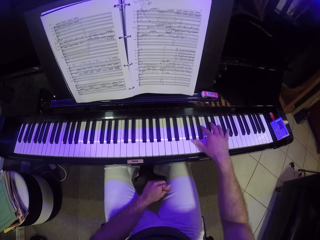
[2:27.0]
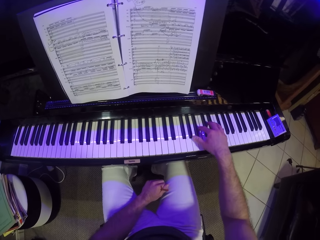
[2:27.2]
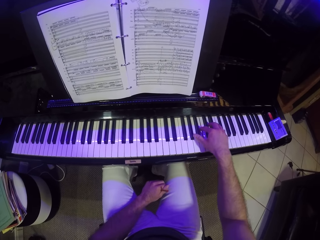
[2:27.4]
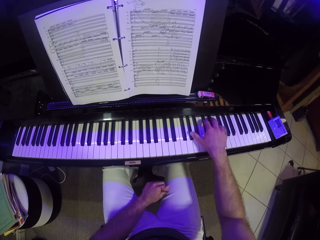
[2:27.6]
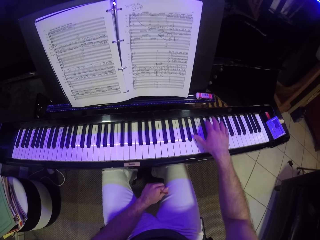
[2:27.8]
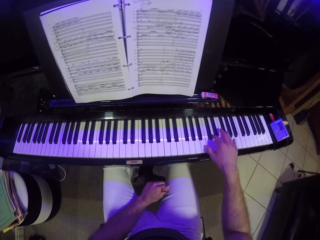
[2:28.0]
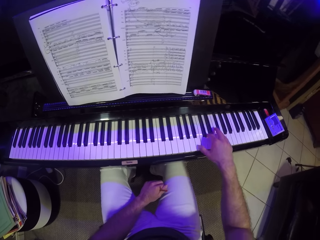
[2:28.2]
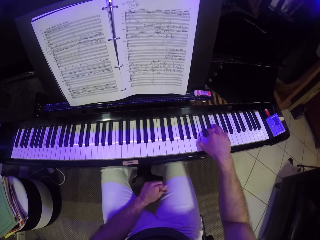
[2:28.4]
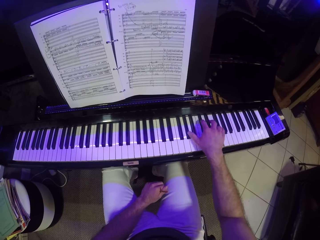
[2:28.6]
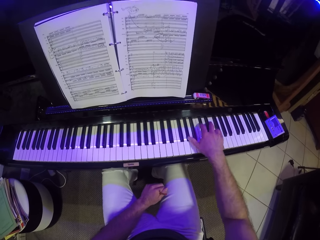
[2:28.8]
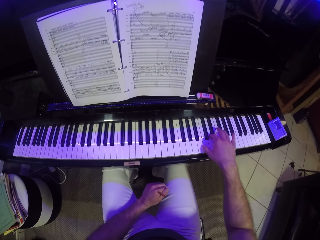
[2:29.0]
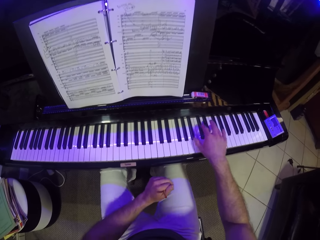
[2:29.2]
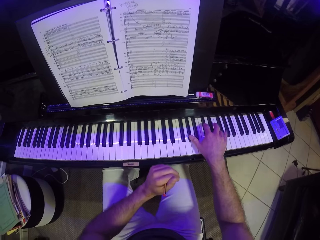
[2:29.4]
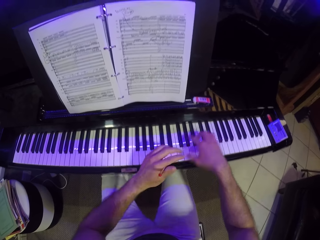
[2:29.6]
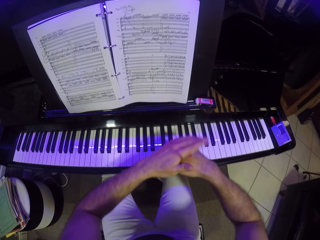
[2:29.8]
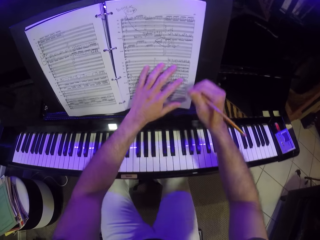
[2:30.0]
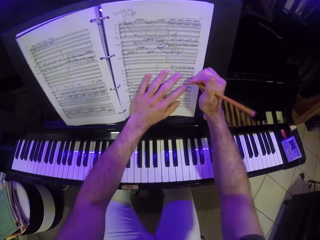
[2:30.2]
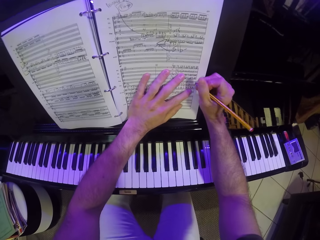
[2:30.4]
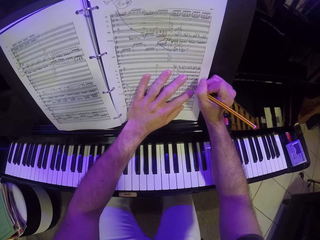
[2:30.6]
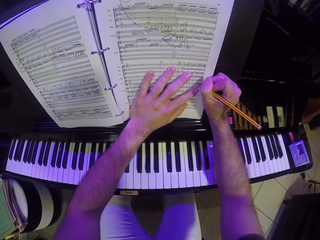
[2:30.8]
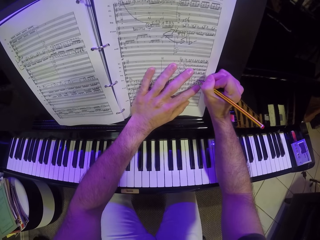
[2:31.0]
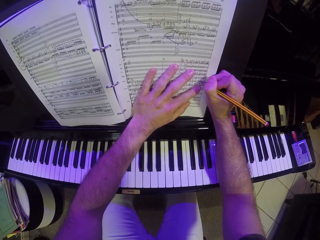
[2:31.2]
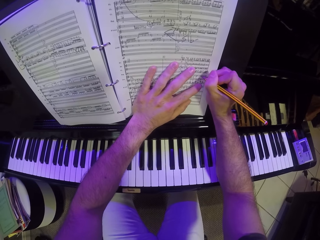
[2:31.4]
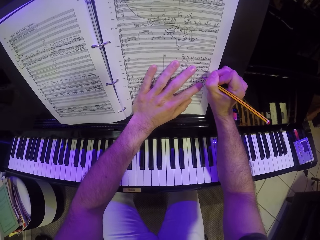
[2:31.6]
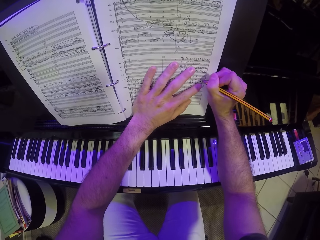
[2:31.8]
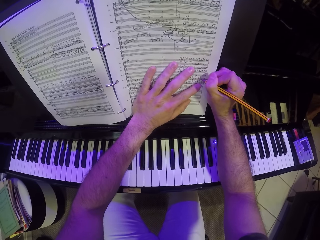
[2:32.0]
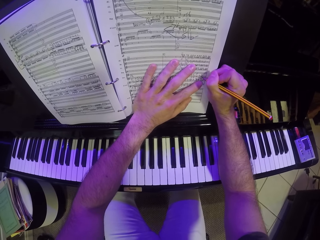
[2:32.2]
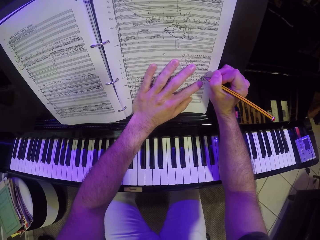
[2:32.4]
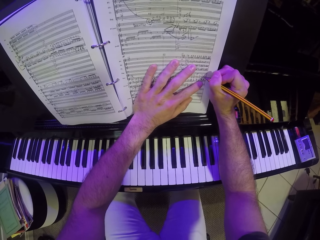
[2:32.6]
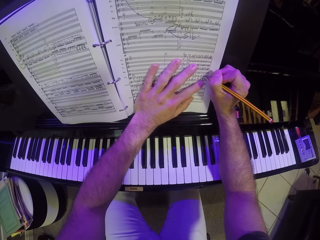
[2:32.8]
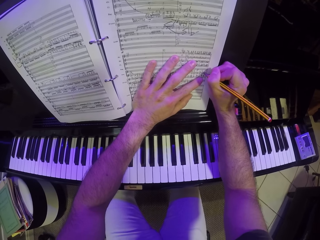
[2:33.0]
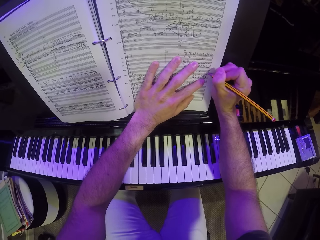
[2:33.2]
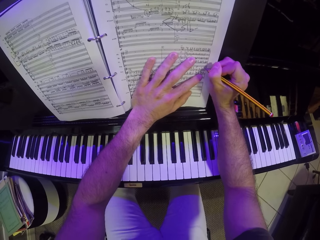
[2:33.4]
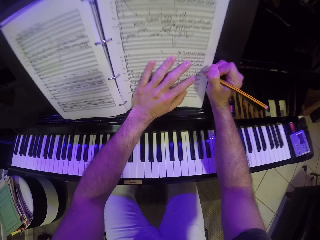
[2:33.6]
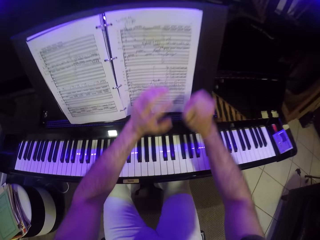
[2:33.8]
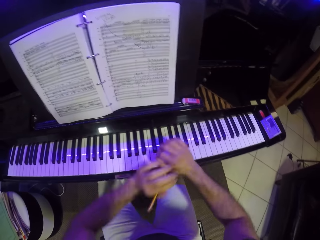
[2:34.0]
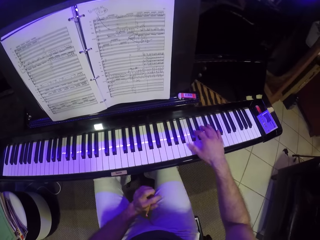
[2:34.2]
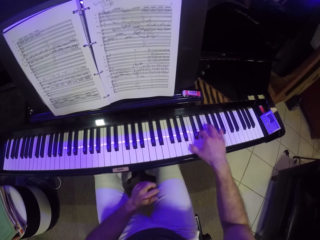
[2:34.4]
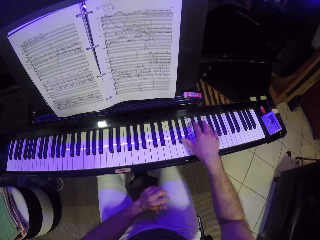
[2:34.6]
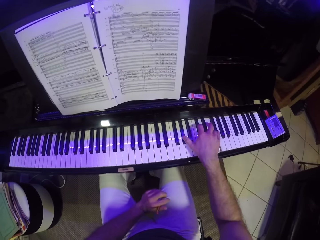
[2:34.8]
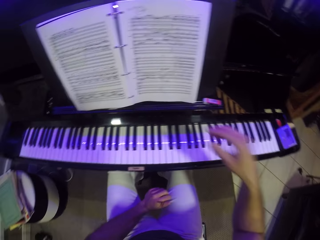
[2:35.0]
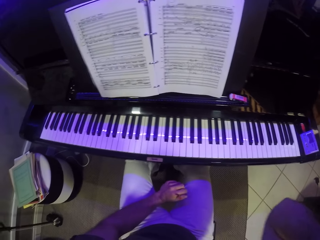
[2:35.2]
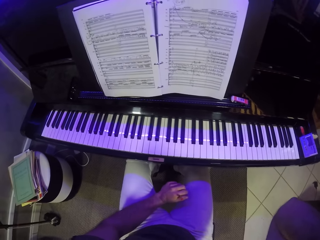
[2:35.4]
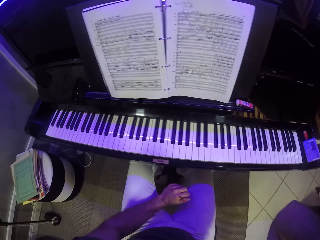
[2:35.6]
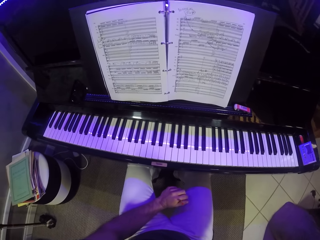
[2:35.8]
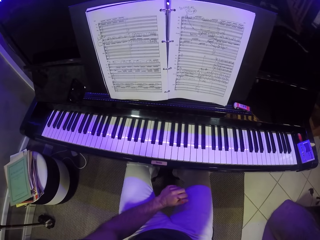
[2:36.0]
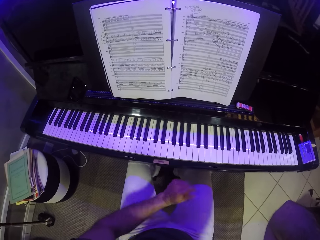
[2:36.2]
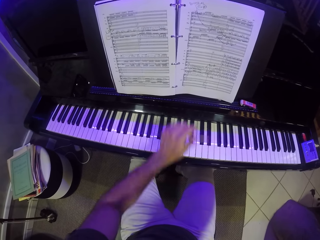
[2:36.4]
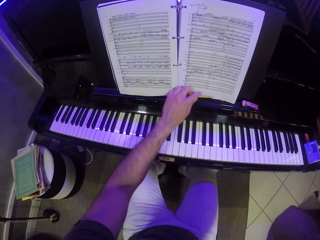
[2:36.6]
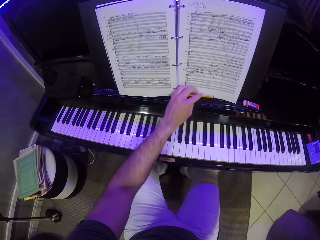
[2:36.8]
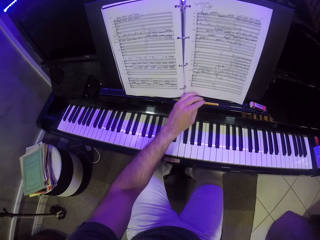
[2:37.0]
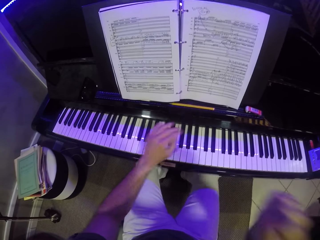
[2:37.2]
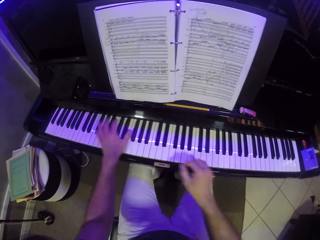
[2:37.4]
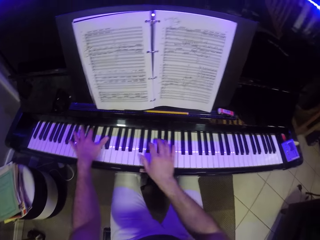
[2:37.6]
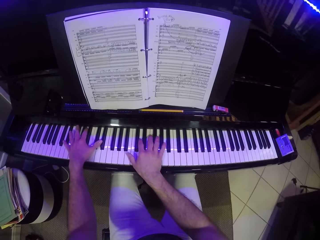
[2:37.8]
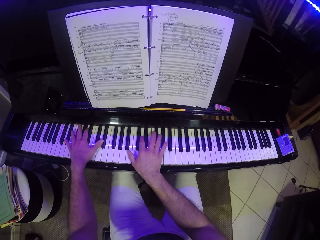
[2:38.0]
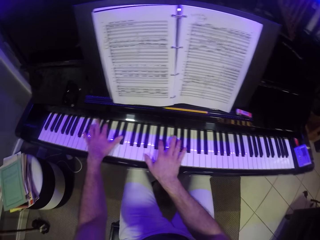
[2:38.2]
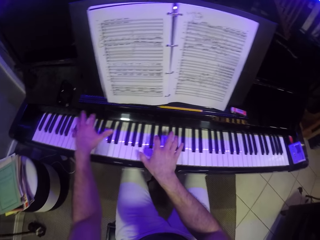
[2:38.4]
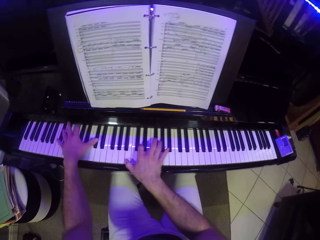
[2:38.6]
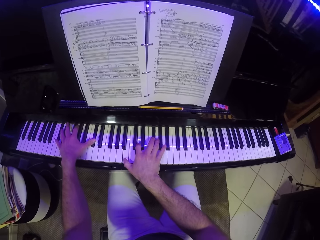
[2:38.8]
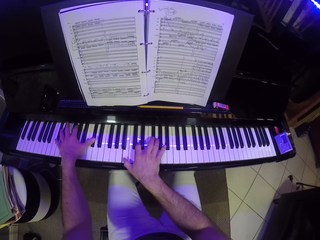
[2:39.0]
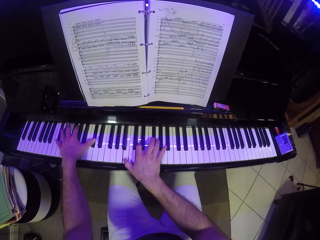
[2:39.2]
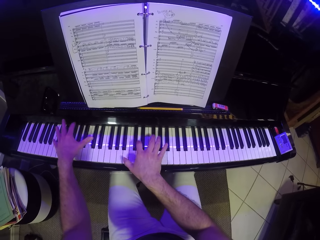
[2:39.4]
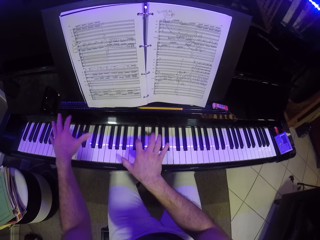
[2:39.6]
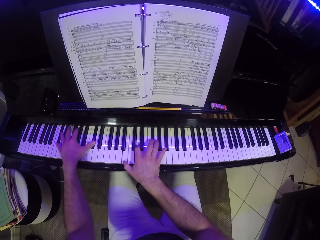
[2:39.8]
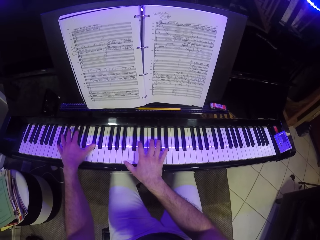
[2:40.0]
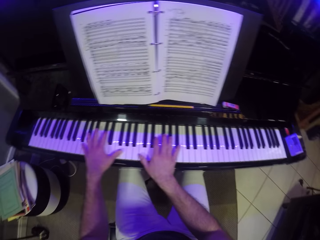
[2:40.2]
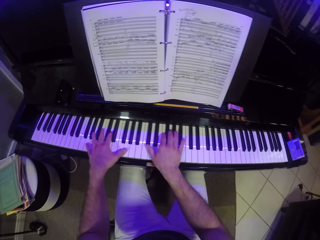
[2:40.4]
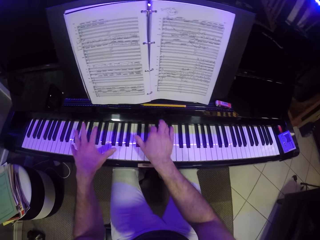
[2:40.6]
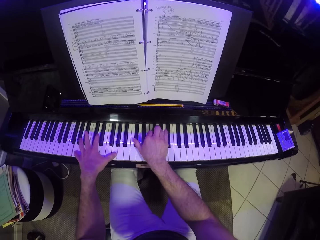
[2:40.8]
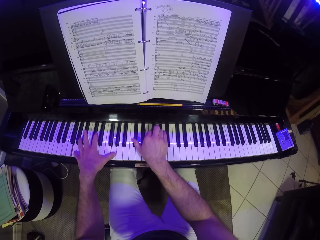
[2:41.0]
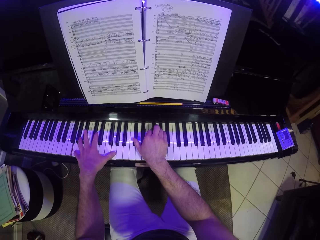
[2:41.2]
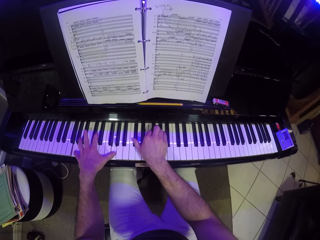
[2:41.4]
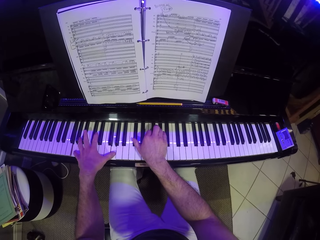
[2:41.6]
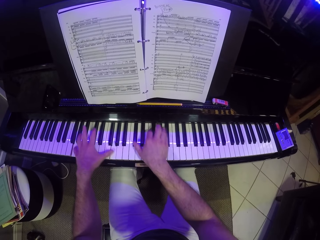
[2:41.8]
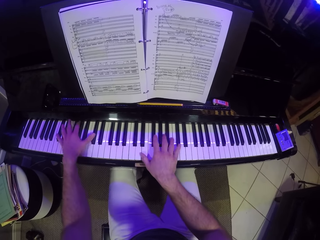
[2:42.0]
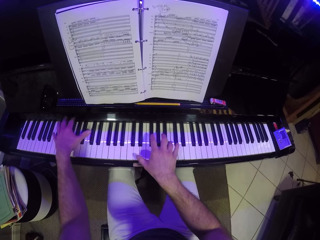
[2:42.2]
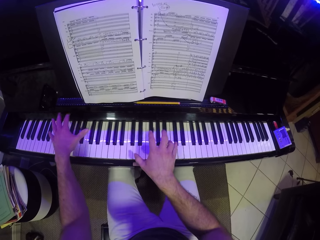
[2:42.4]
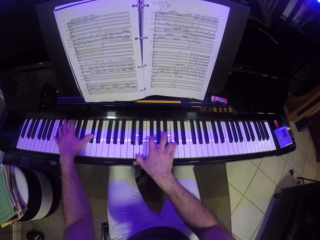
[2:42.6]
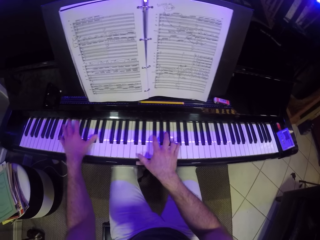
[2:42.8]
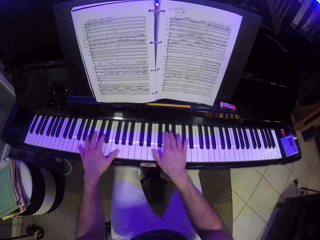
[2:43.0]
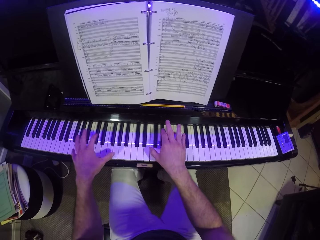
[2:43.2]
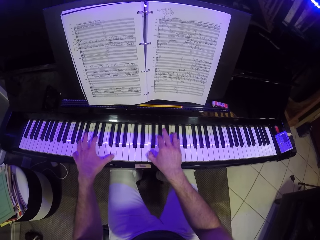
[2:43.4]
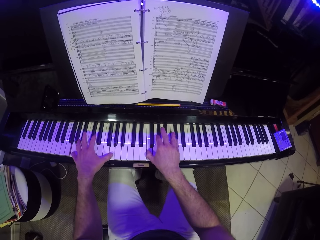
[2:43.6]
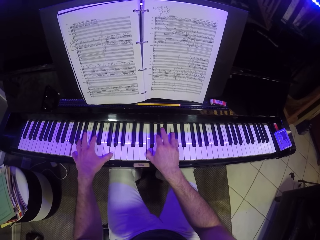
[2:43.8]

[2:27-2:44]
The camera wearer passes the pencil from his left hand to his right hand. He writes on the music sheet on the piano with his right hand. He passes the pencil from his right hand to his left hand. He plays the piano with his right hand. He touches his face with his right hand. He stares at the piano. He drops the pencil on the piano with his left hand. He plays the piano with both his hands.

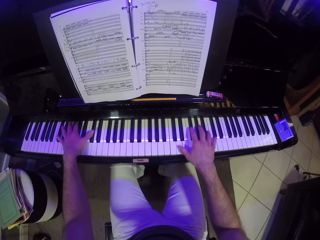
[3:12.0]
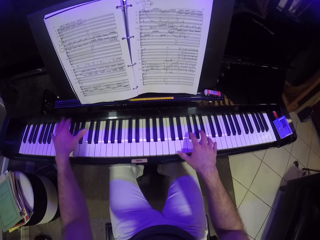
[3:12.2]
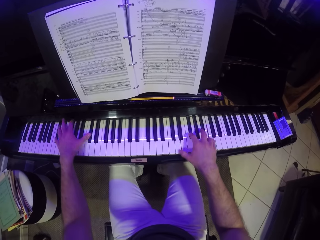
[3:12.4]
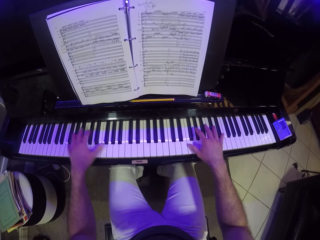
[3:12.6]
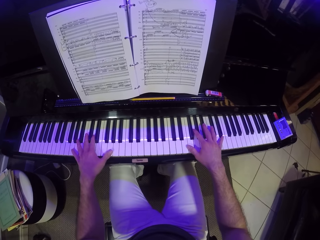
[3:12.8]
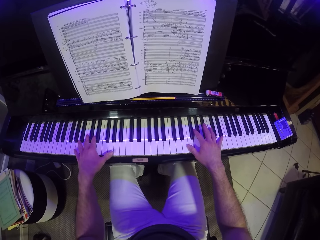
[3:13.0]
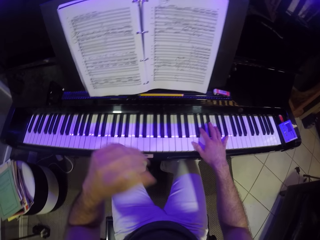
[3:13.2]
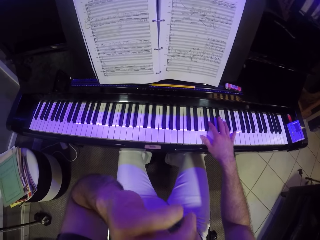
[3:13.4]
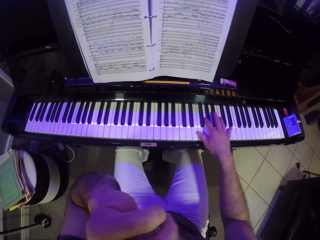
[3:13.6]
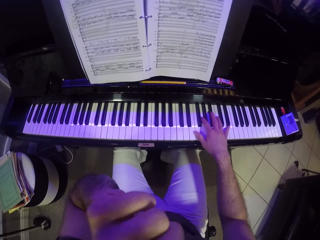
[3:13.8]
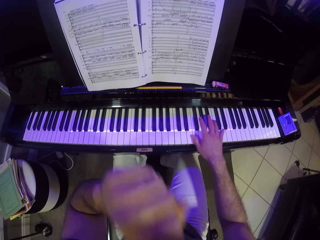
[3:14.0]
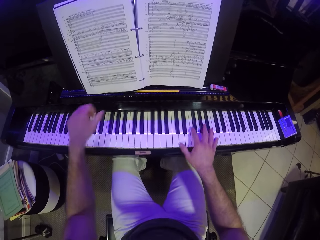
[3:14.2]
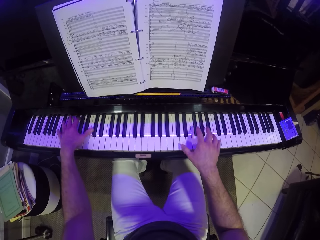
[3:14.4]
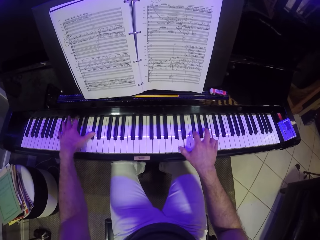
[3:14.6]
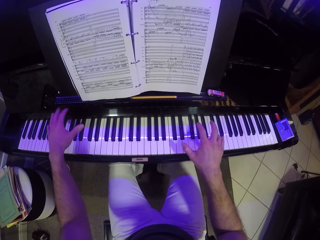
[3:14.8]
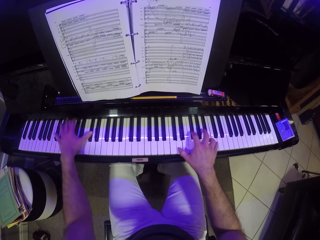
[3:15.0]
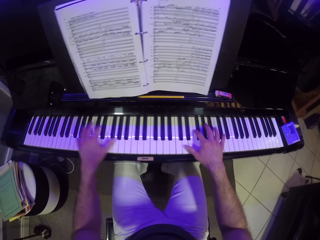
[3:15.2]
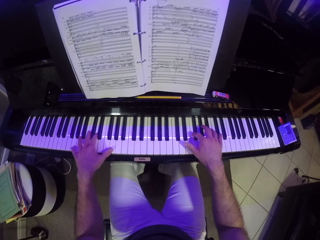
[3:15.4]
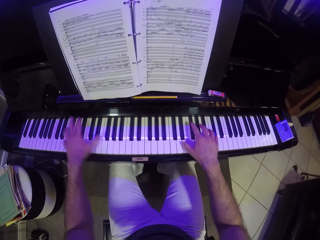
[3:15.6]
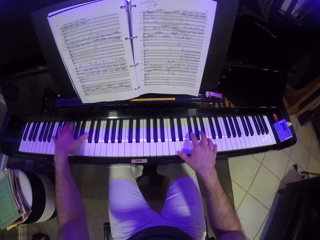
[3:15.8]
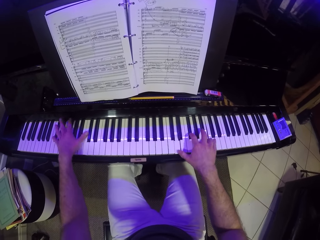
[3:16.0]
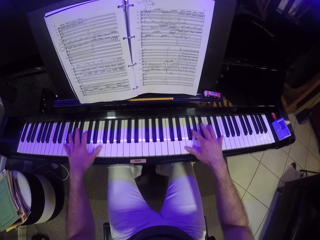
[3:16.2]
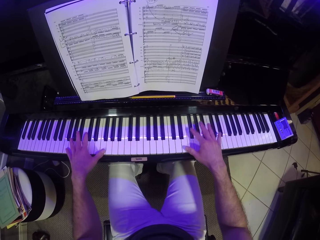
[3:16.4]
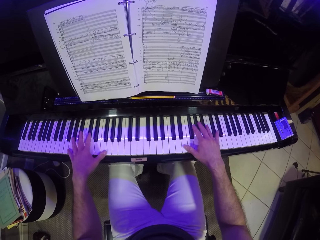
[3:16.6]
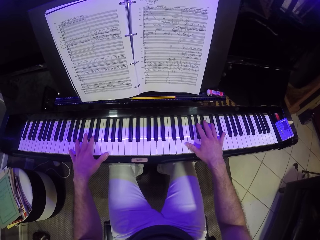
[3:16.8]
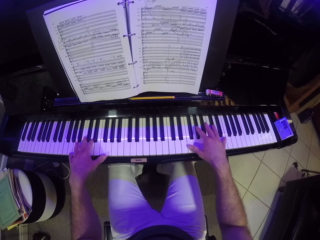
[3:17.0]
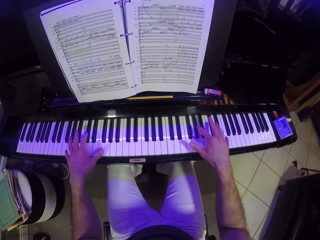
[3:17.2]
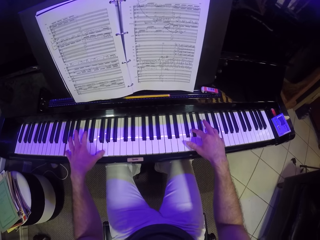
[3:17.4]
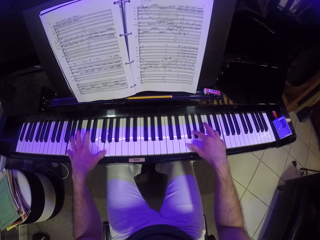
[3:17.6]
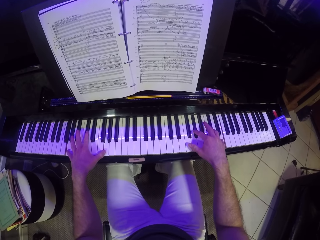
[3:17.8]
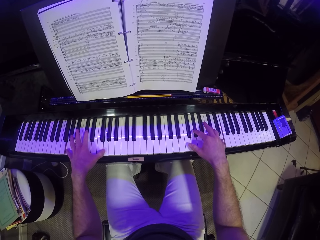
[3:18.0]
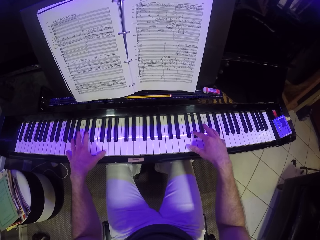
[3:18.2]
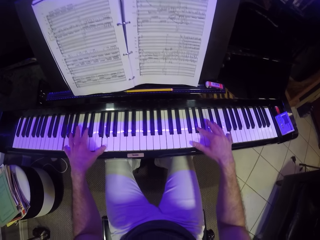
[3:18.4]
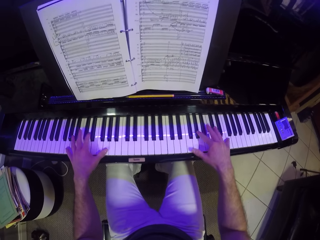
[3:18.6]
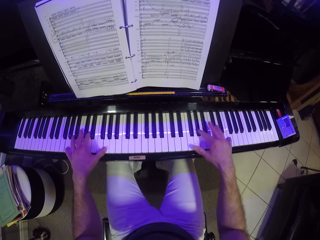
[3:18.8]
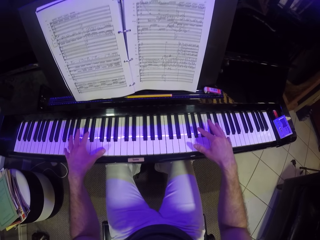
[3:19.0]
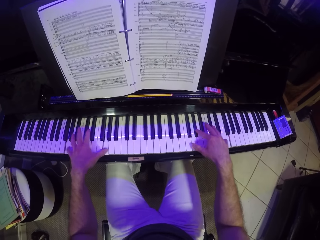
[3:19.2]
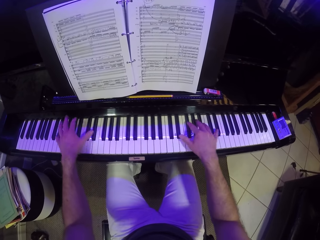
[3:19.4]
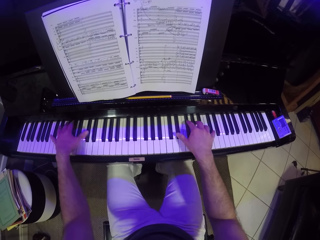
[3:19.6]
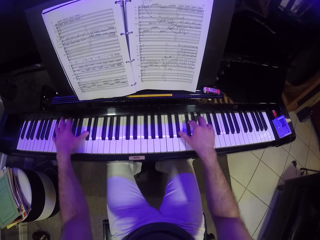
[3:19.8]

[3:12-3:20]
The camera wearer stares at the piano. He touches his face with his left hand. He plays the piano with both his hands.
